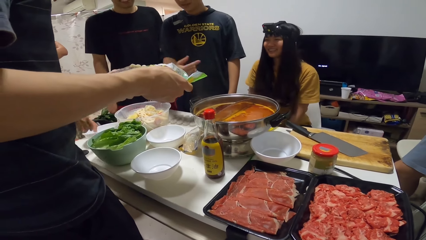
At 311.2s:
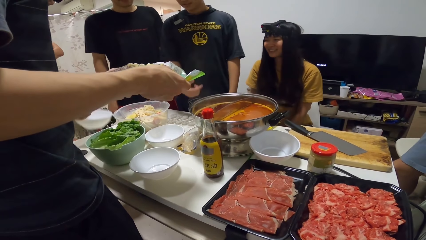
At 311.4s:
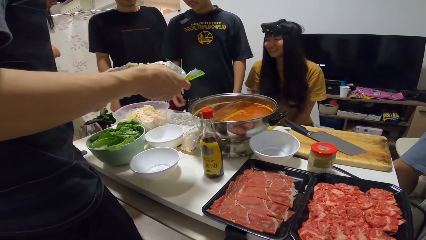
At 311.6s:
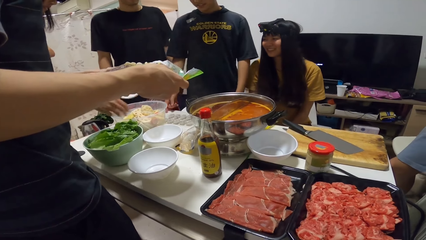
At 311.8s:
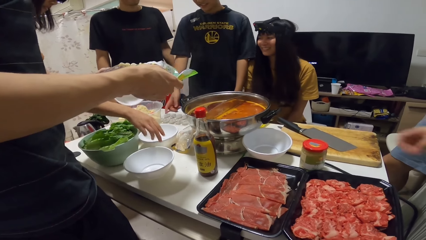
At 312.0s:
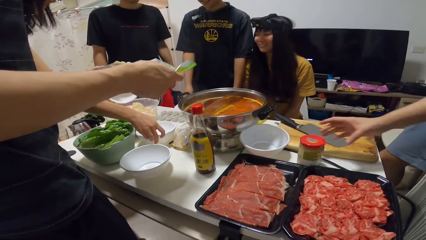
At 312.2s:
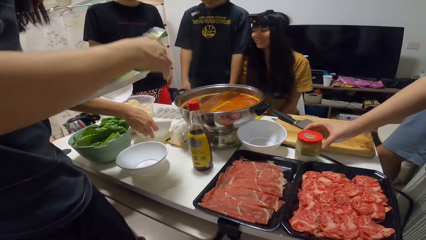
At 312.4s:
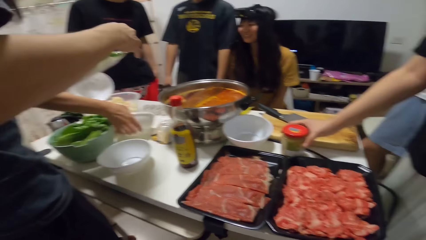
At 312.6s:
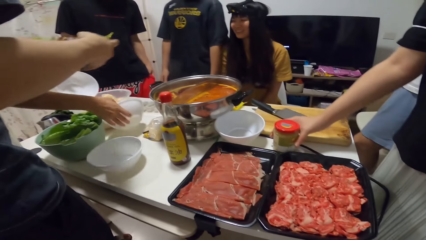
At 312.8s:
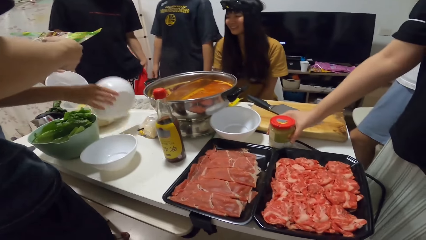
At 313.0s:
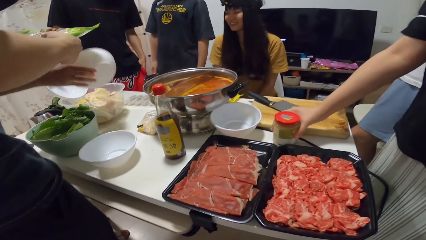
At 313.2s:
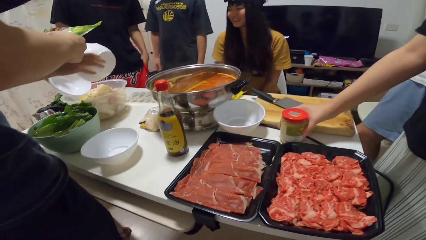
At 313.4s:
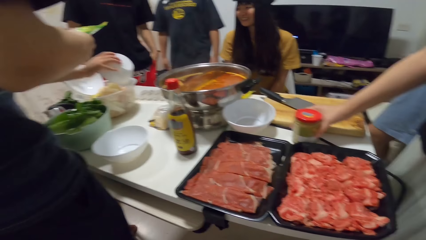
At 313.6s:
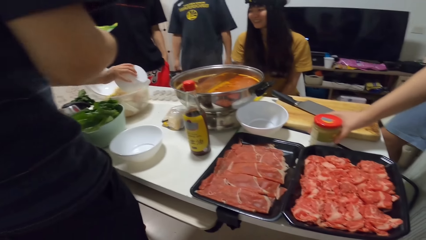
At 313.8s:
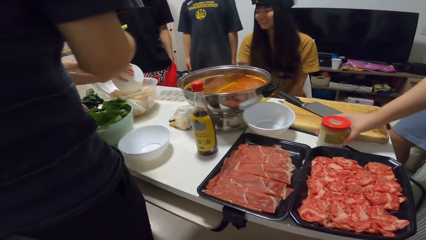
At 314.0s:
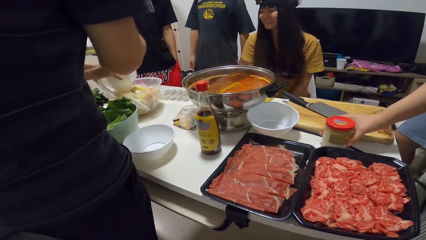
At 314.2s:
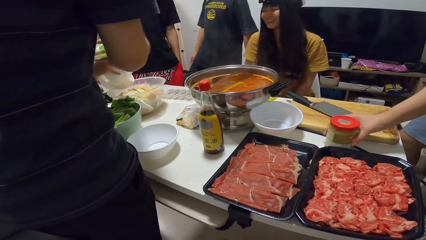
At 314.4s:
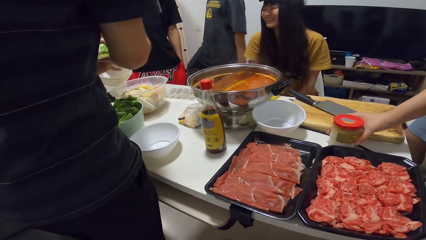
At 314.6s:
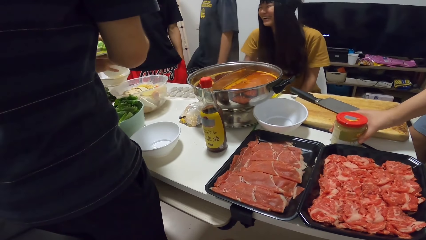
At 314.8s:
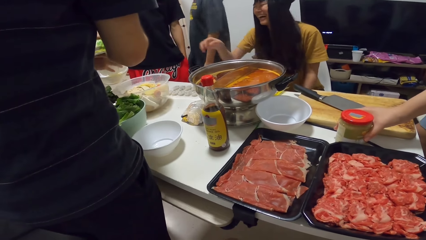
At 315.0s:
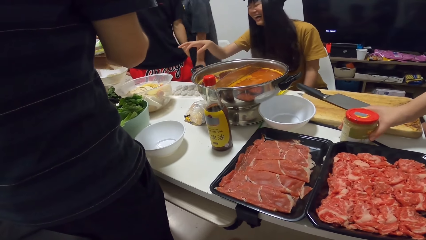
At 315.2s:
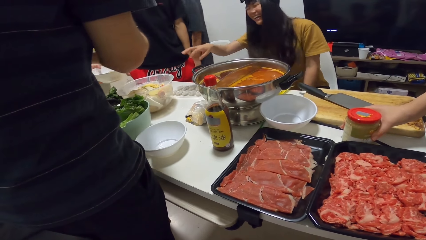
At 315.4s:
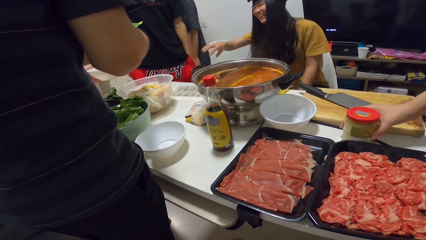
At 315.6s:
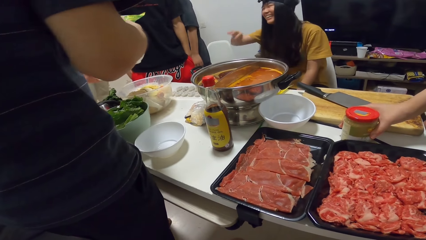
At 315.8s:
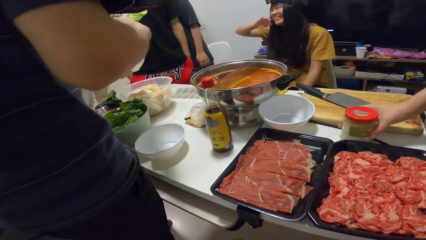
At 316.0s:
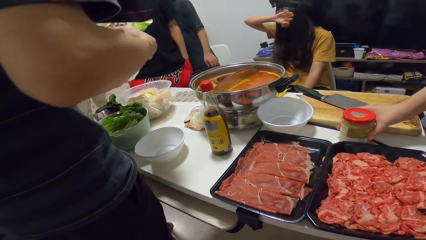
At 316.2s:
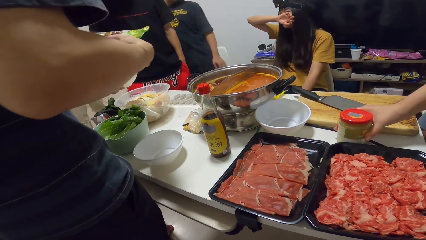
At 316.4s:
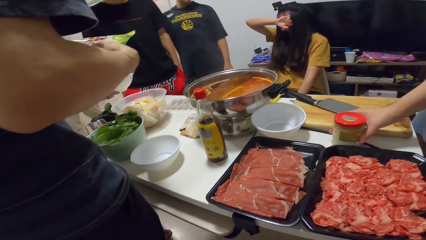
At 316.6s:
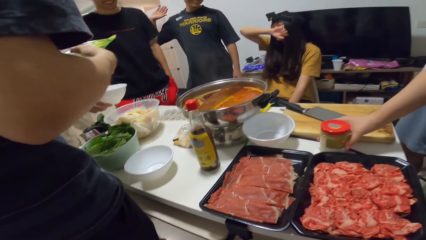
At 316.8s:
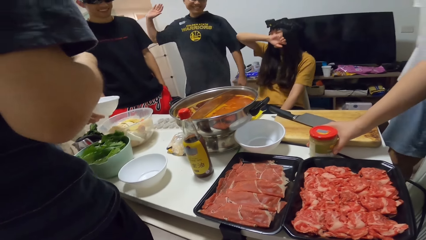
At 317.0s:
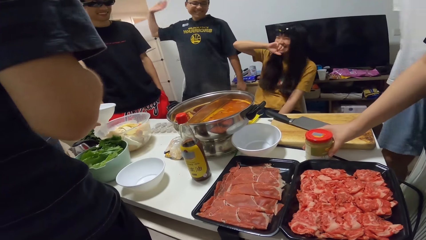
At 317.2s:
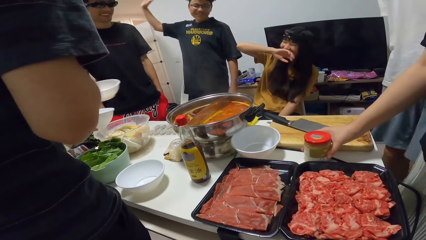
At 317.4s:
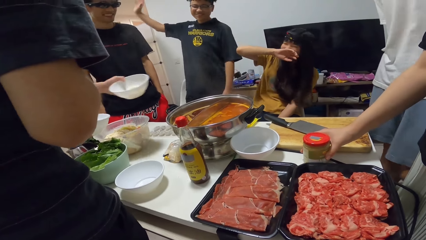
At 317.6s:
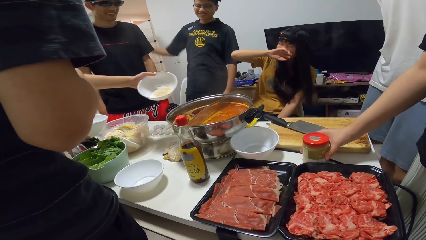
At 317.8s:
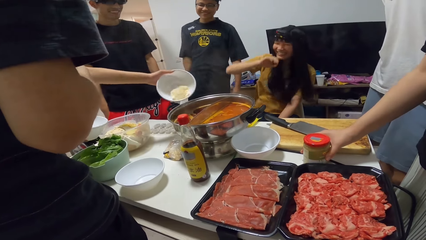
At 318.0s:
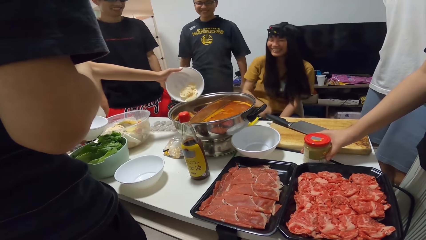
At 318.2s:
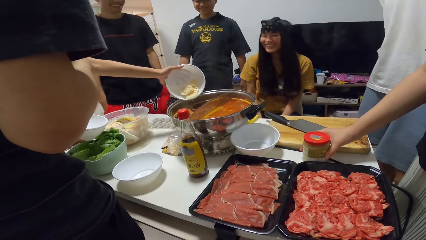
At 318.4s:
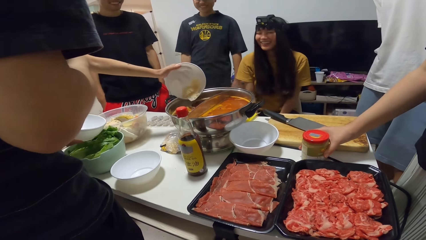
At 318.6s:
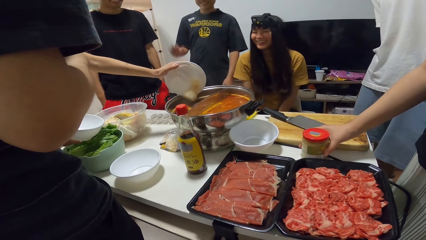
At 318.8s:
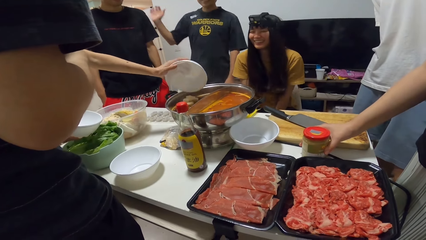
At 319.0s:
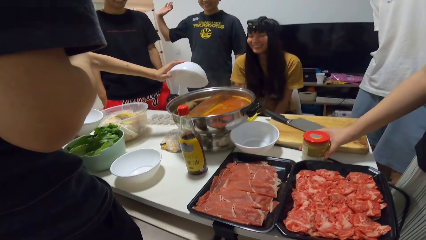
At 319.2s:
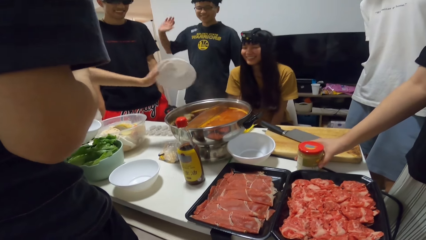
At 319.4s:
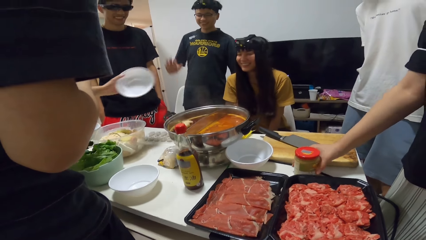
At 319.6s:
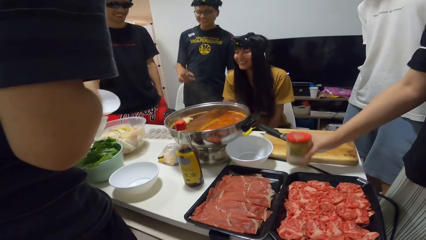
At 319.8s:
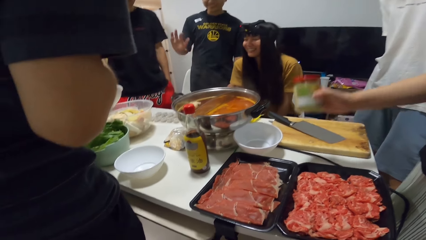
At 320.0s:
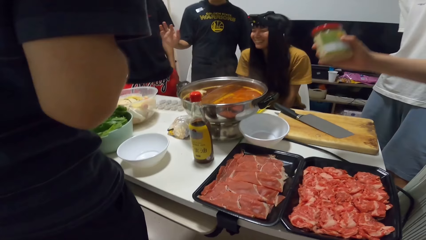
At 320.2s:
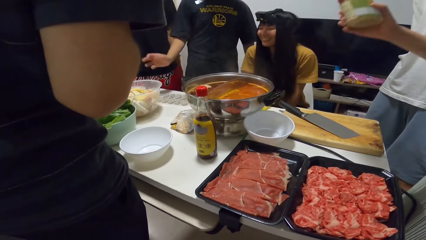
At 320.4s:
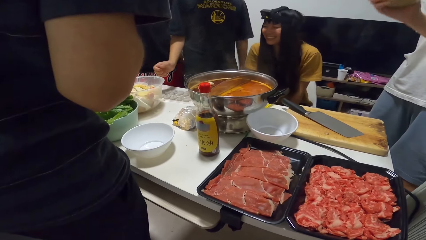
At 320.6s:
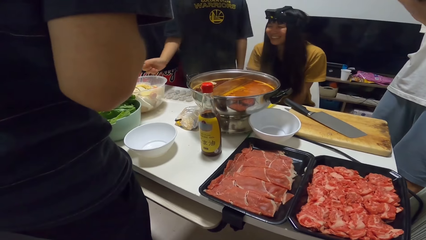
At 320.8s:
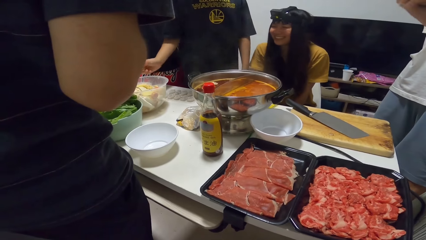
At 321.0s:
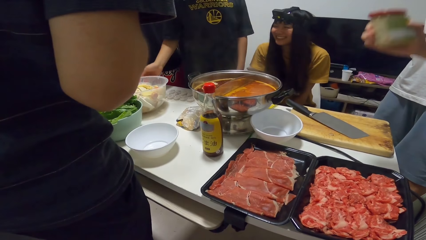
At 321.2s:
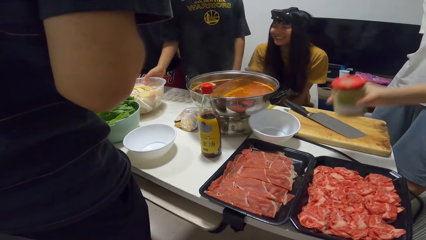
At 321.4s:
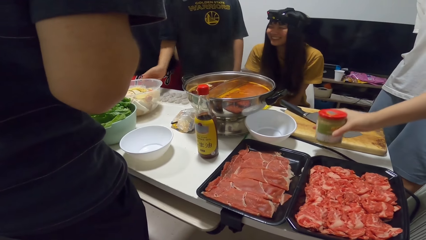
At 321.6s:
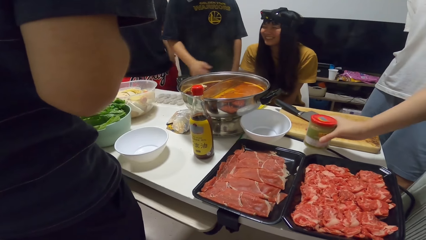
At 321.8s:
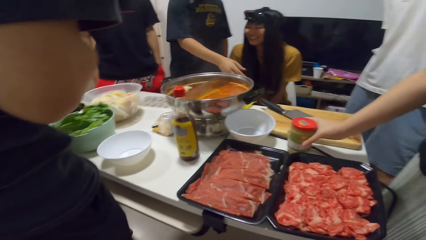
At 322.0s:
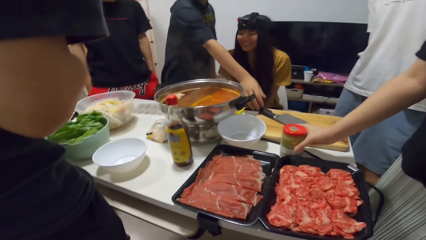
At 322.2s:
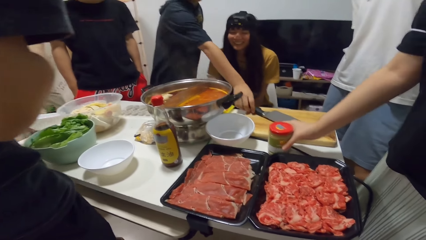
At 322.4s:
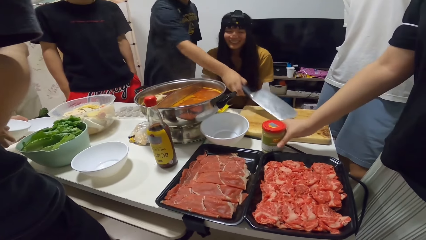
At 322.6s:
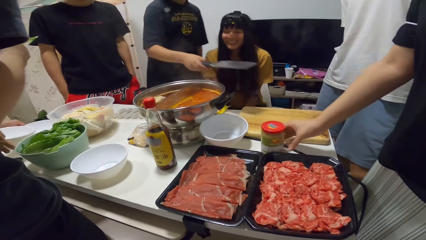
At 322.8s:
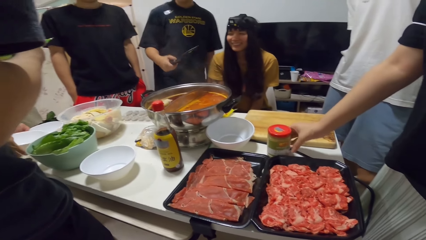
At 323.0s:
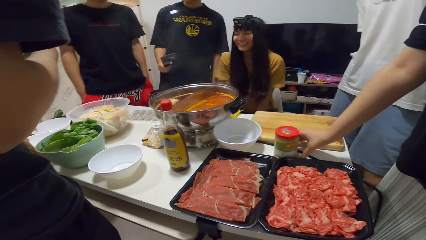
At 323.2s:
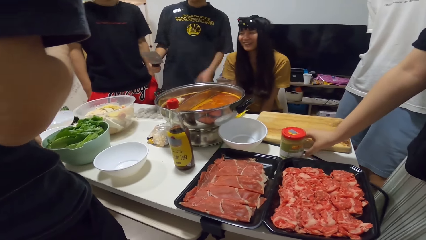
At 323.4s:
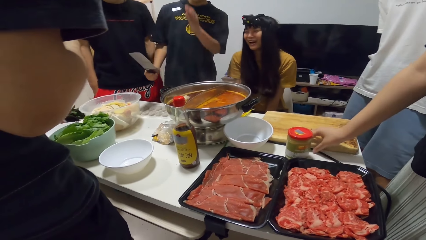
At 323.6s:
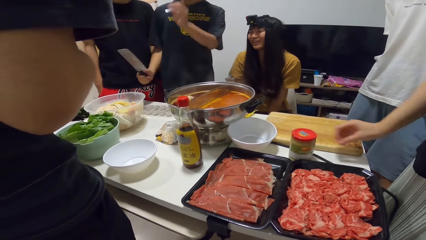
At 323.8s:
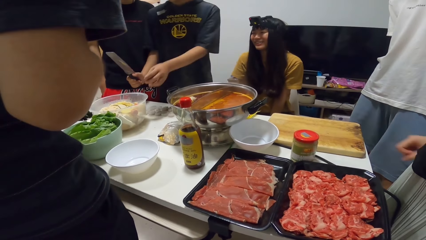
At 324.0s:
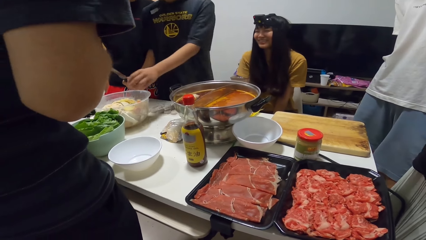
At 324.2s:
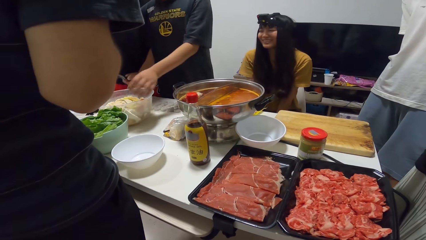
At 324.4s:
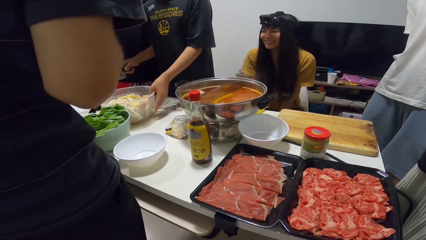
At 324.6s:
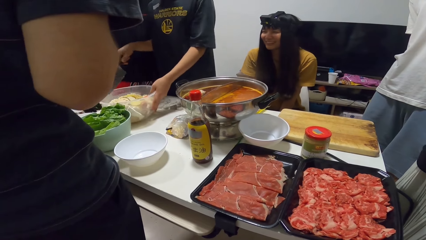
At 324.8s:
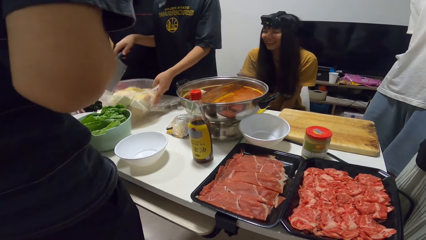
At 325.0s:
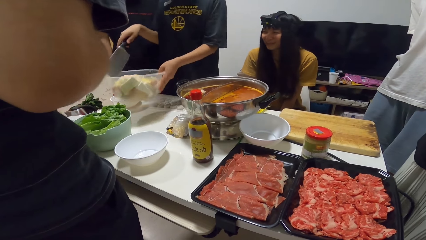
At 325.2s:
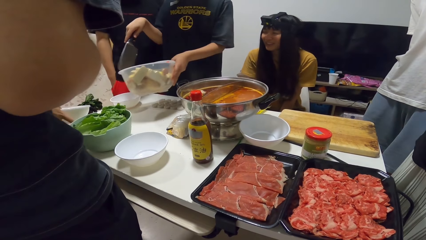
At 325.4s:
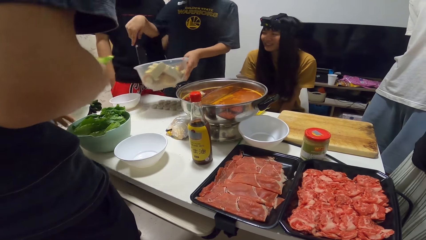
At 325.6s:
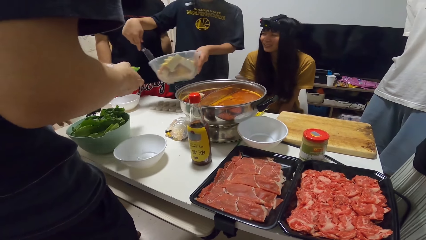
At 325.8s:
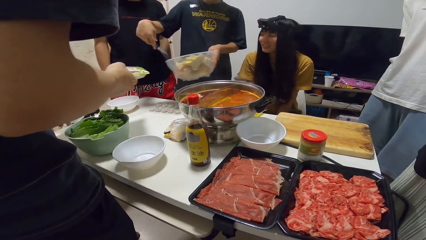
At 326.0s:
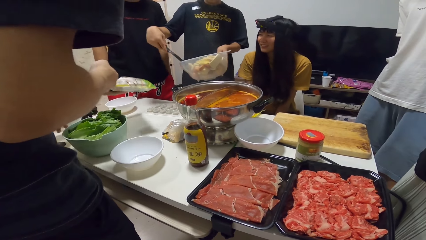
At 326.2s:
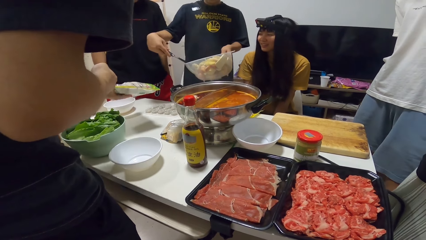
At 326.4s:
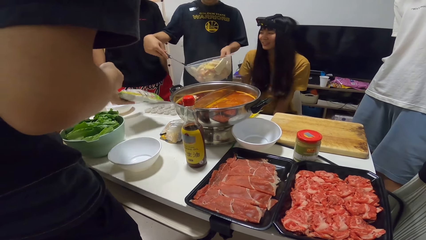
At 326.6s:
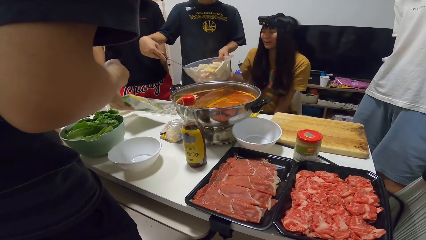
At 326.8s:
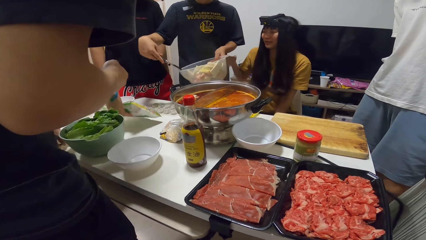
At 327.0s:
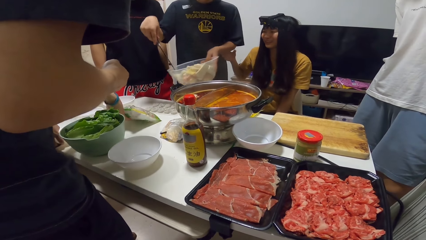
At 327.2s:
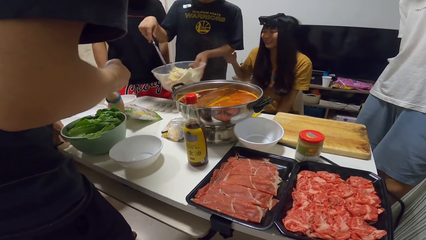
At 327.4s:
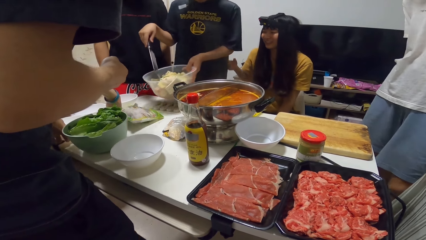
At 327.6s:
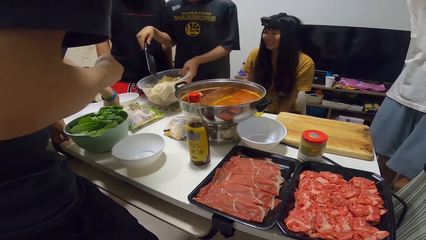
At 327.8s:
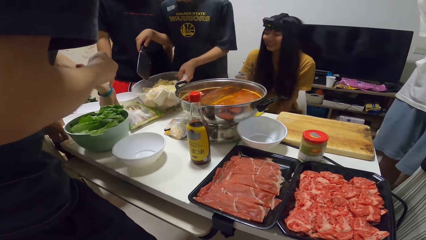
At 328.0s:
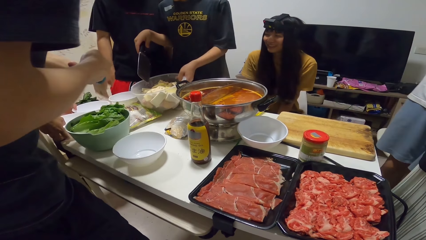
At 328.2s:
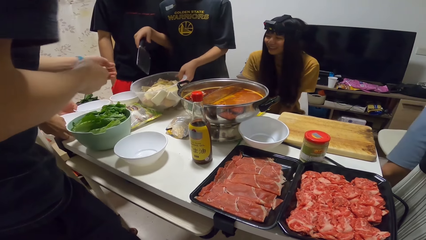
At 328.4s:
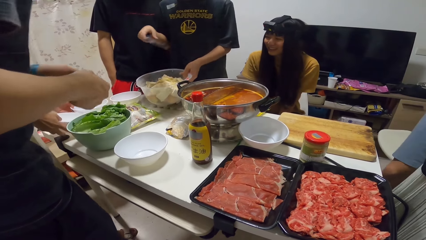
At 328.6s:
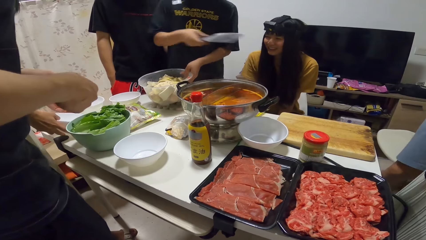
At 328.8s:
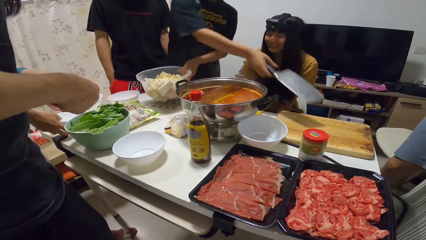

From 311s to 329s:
A woman picks the second bowl from the table with her left hand. The woman picks another bowl from the table with her right hand. Another woman picks a jar or spice container from the table with her right hand. The other woman touches the spice container. The first woman uses the third bowl to scoop some pieces of yam into the second bowl. The first woman puts the yam from the third bowl into the pot. The other woman picks the spice container and places the jar onto the table. A man picks a cleaver or knife with his right hand from a chopping board on the table. The first woman places the bowls onto the table. The other woman stares at the table. The man picks a bowl of yams with his left hand from the table. Another man places the plastic bag onto the table with his left hand. The first man inserts the knife into the bowl.
